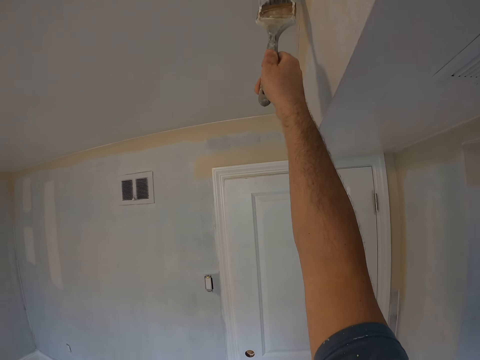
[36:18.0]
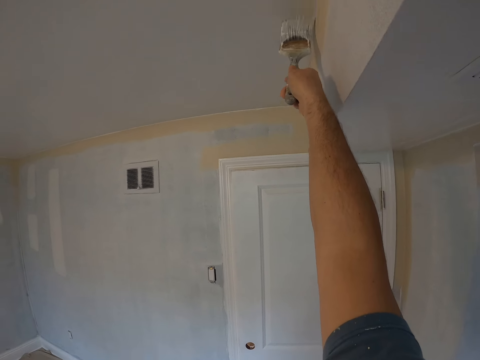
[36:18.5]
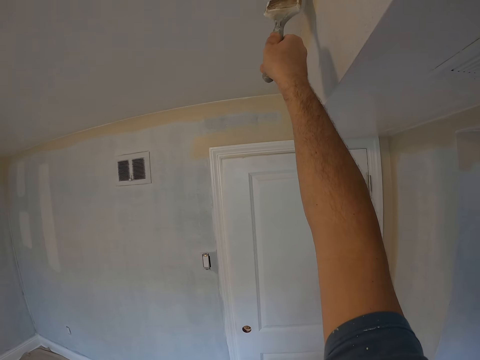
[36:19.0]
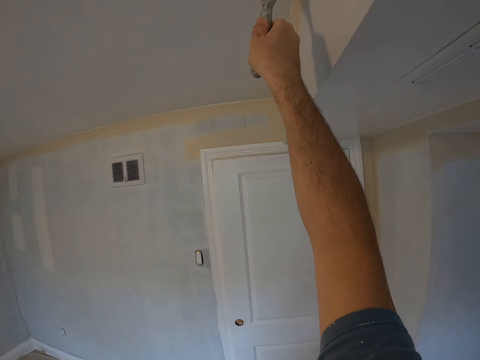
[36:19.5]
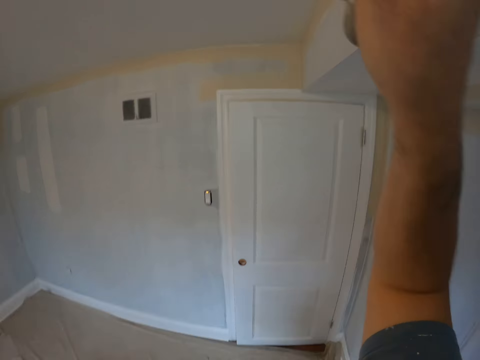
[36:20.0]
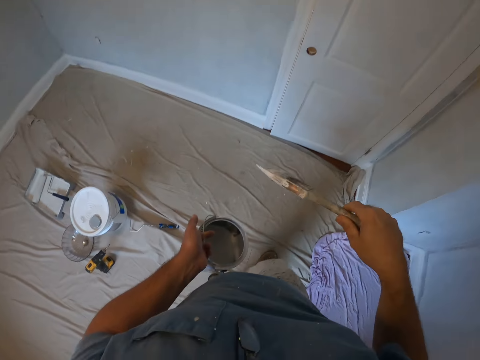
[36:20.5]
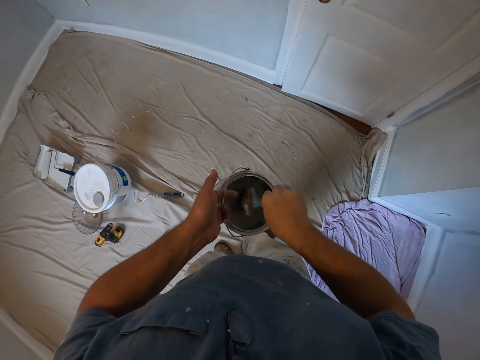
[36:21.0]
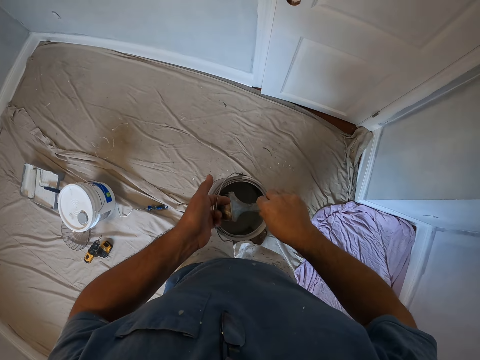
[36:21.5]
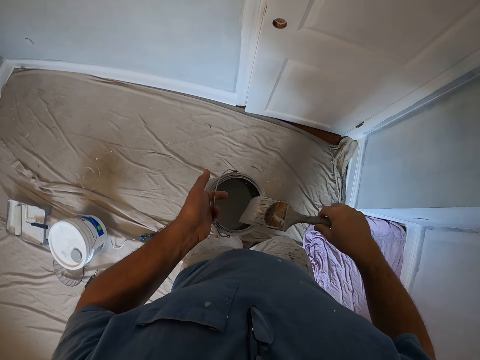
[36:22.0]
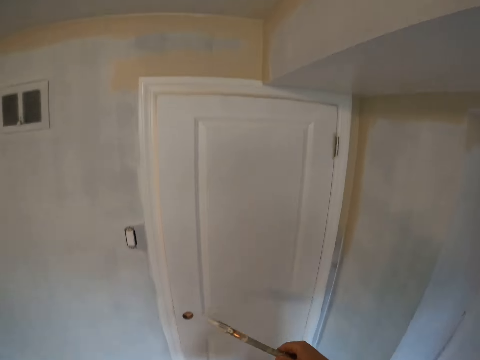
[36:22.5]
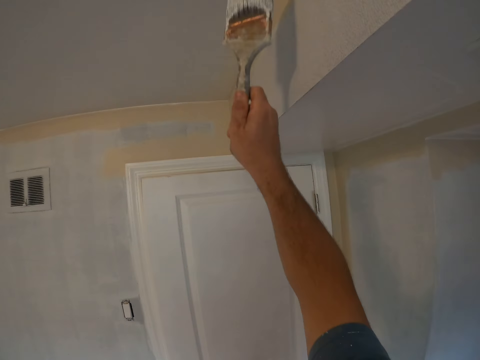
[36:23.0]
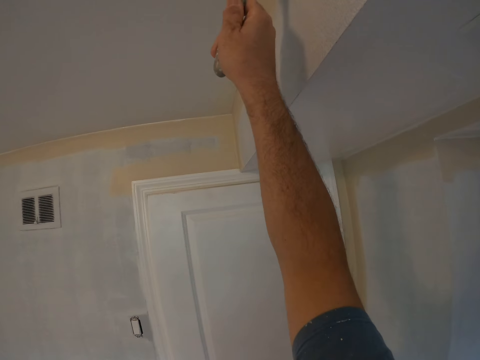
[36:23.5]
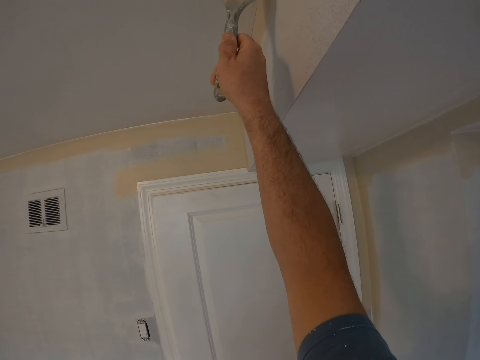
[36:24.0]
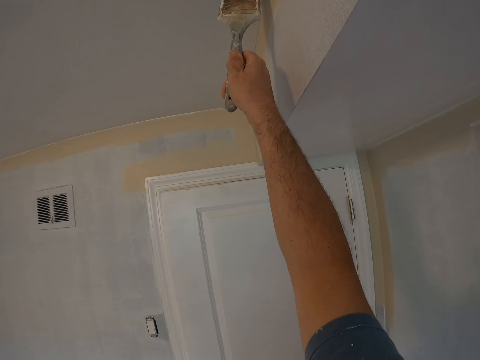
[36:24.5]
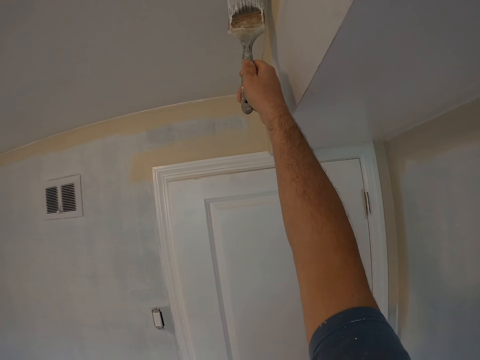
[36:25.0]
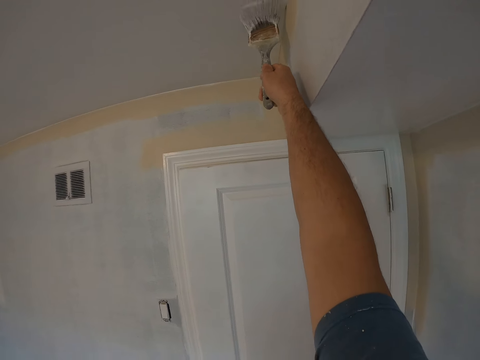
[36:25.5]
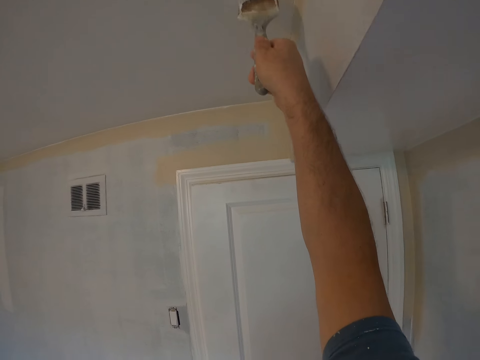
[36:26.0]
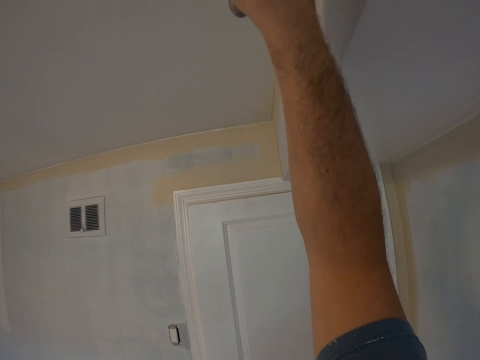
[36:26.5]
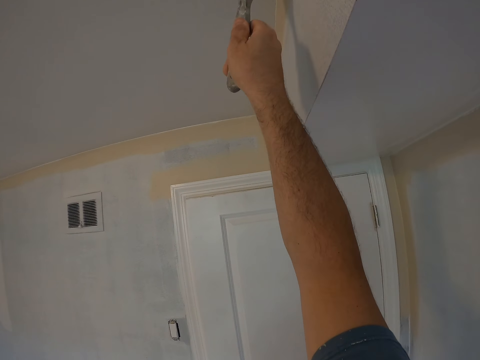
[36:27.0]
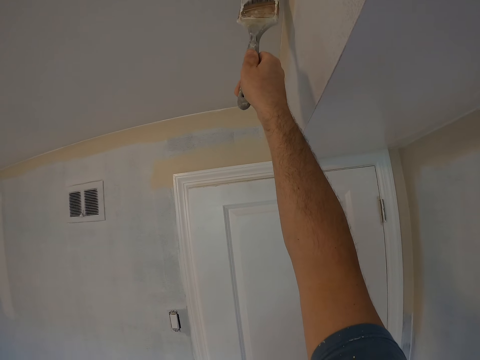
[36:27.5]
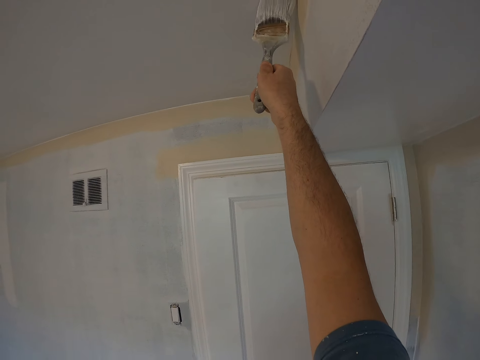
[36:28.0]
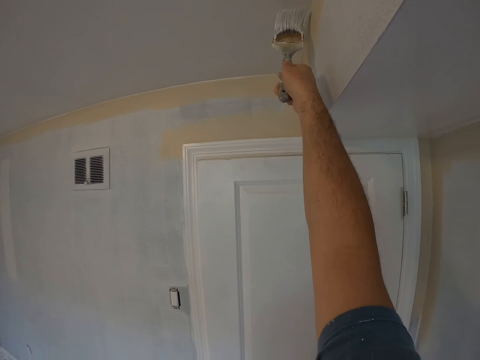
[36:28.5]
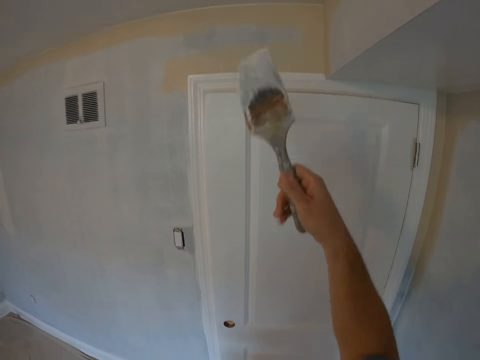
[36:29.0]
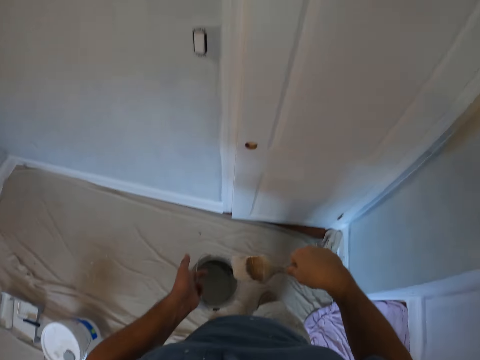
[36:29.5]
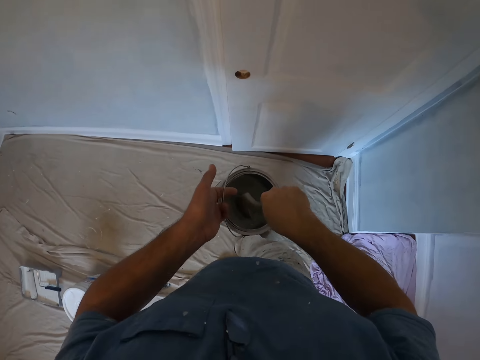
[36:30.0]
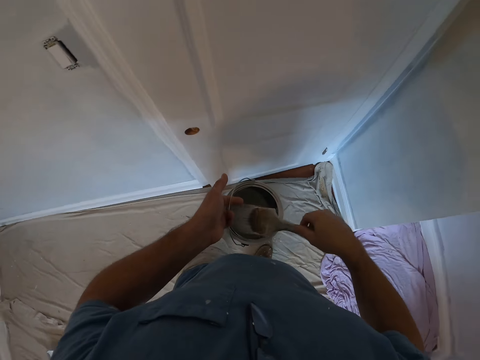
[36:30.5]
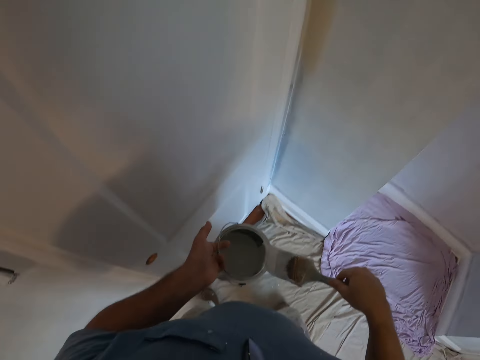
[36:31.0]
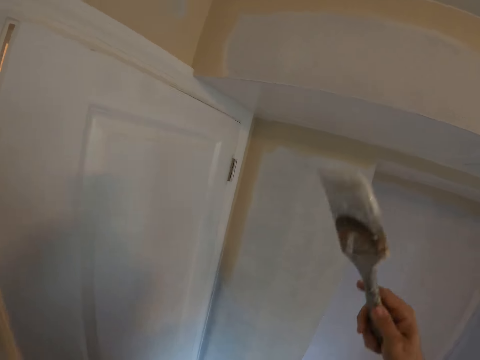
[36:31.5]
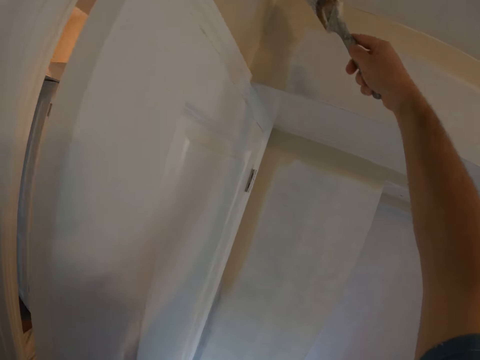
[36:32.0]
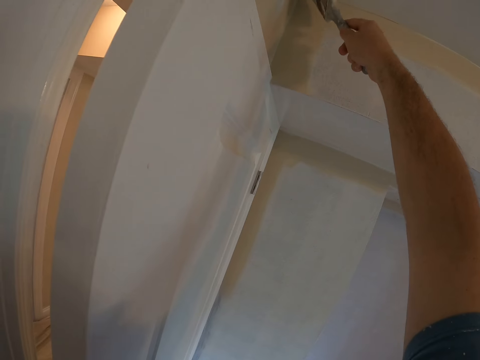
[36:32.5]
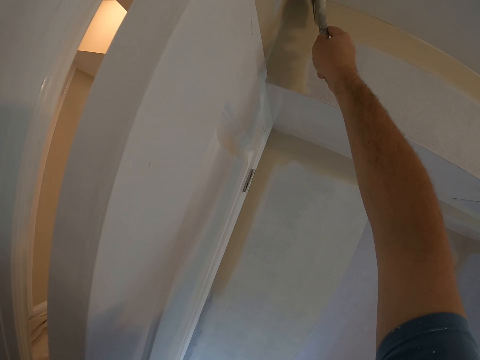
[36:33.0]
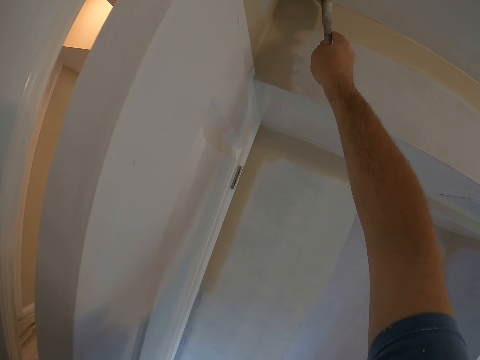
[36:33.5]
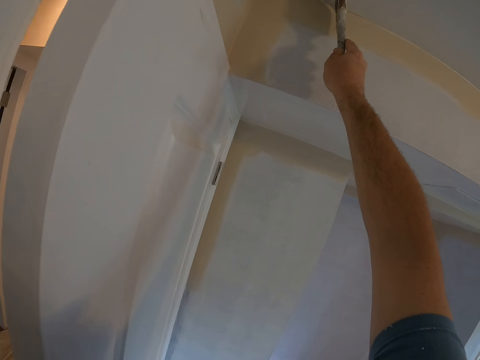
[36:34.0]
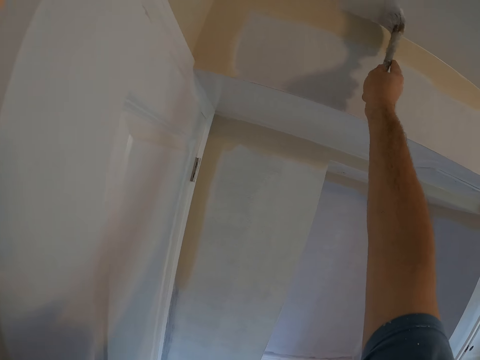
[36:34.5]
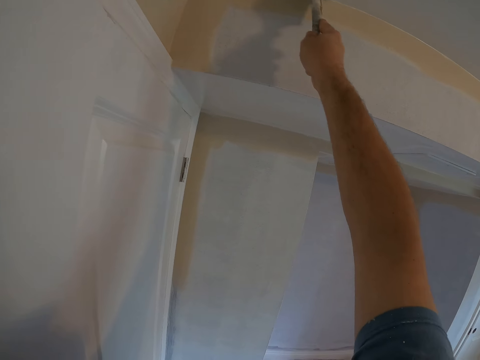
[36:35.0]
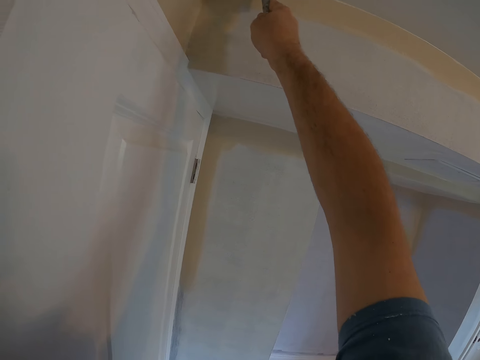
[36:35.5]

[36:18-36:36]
The camera wearer drops the paint brush. They dip the paint brush into the paint. They walk in the room, remove the paint brush from the paint and raise the paint brush. They paint a ceiling with the brush. They dip the paint brush into the paint. They walk in the room, remove the paint brush from the paint and raise the paint brush. They paint the ceiling with the brush.

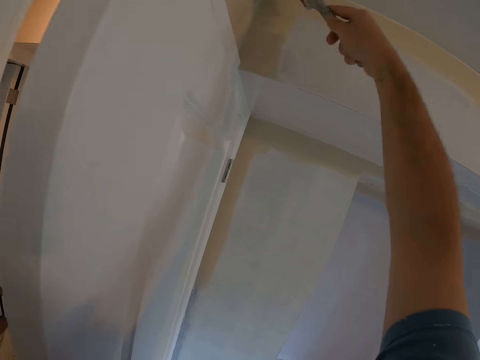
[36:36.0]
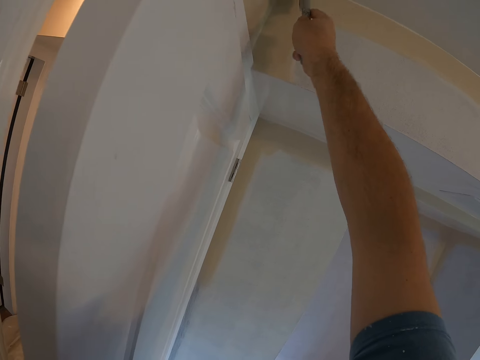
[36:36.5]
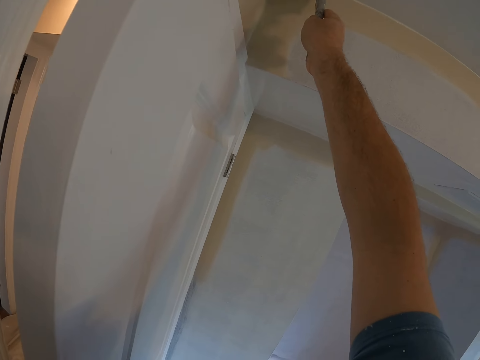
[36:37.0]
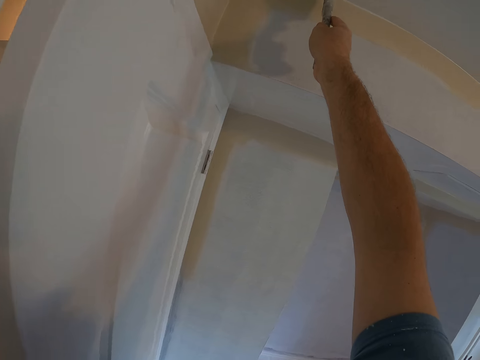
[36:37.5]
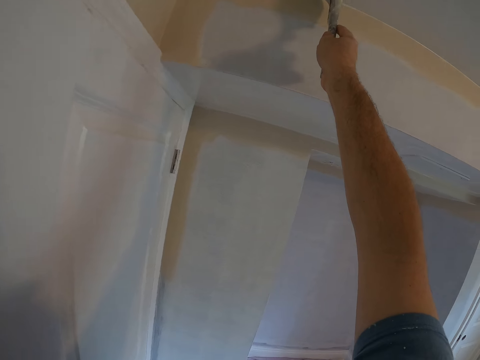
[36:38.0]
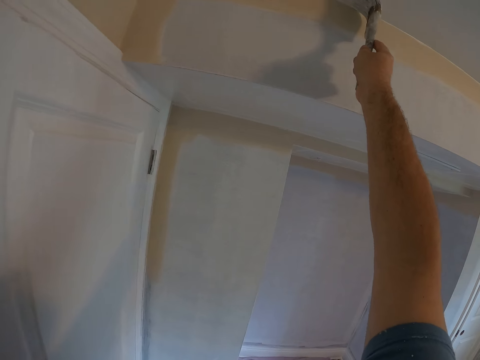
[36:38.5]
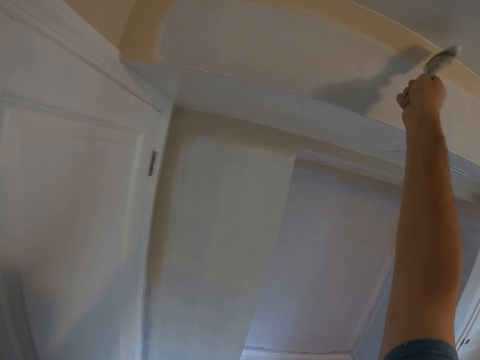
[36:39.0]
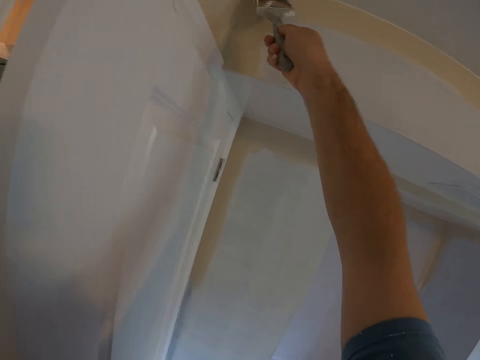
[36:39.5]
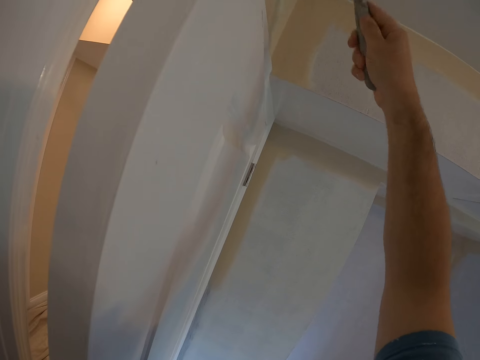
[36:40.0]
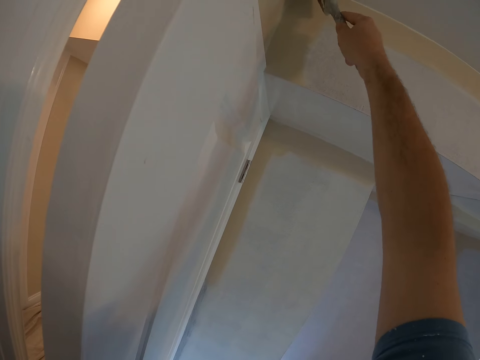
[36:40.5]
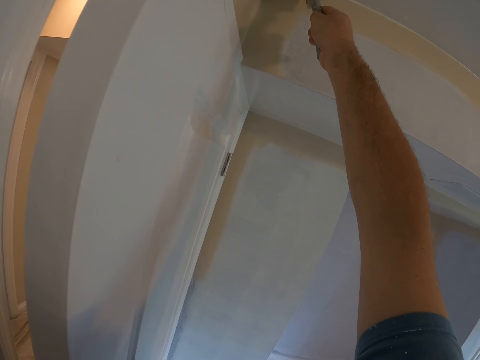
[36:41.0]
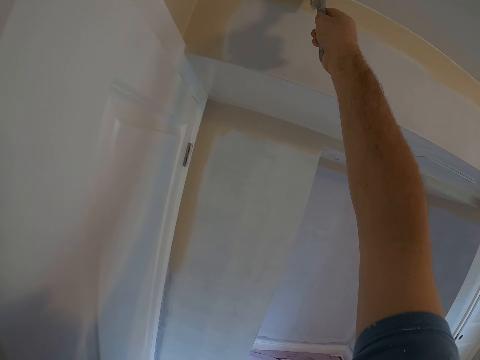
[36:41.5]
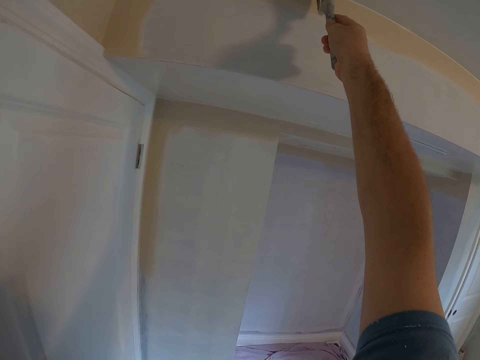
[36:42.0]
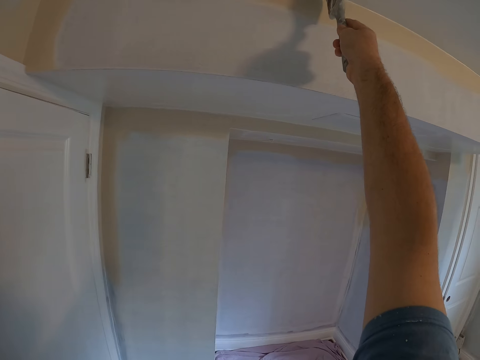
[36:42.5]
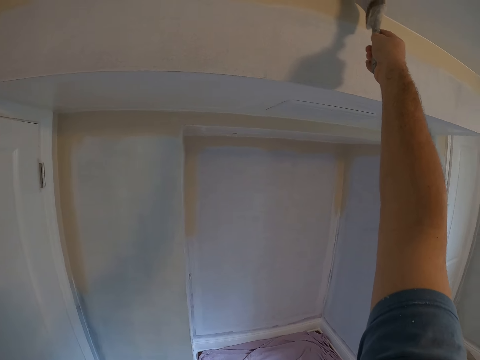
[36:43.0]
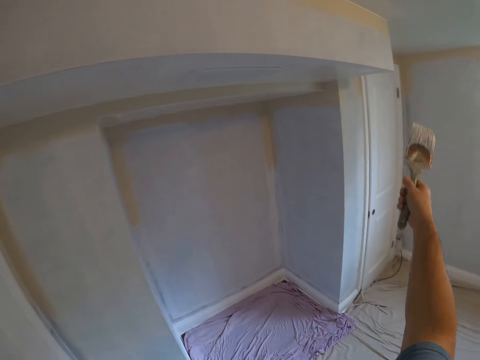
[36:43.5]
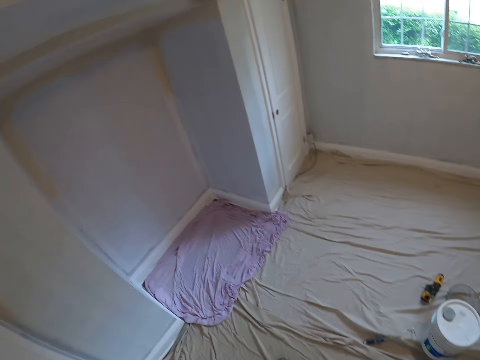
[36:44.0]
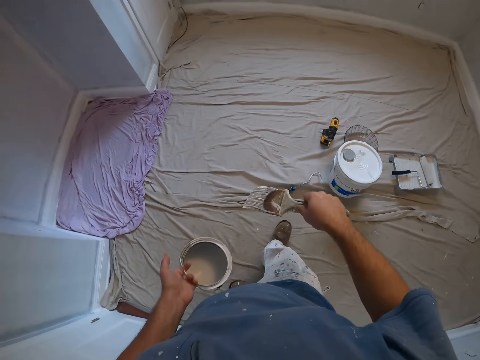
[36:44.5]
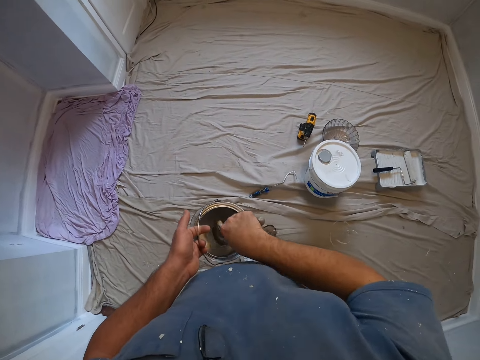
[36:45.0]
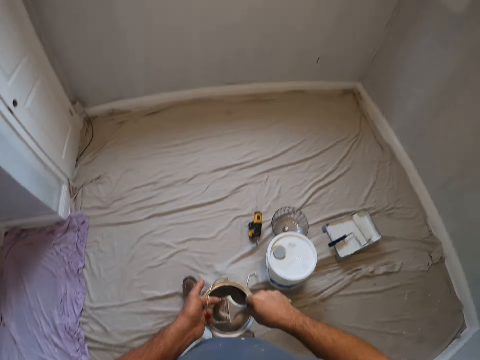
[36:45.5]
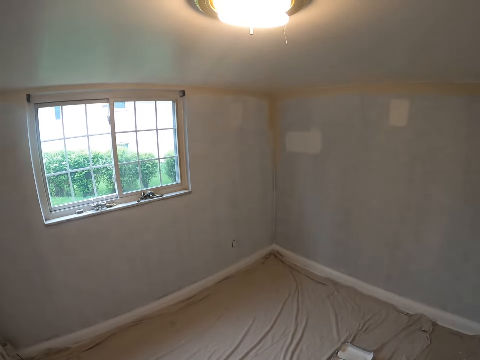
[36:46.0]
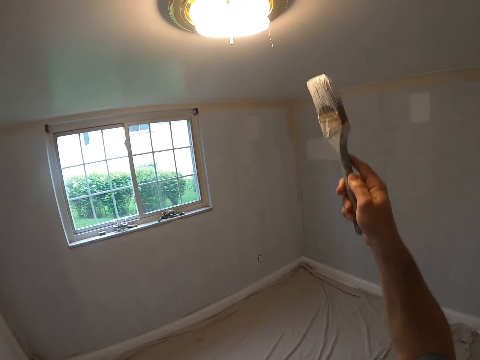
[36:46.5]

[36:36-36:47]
The camera wearer dips the paint brush into the paint. They walk in the room. They raise the paint brush.
